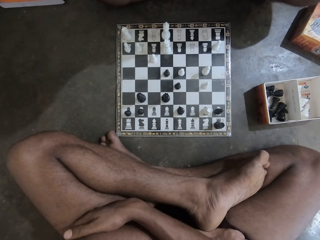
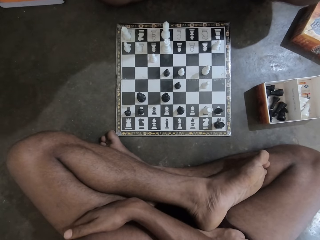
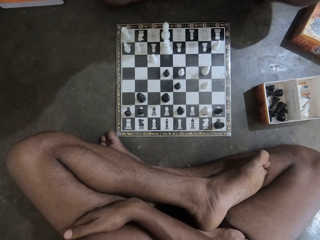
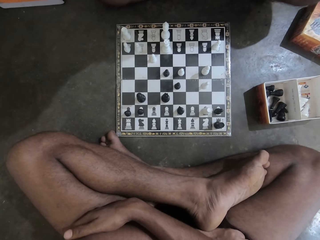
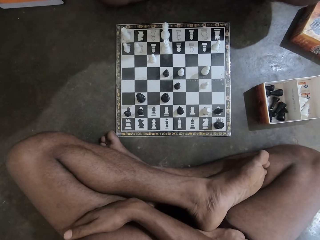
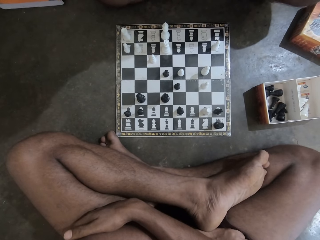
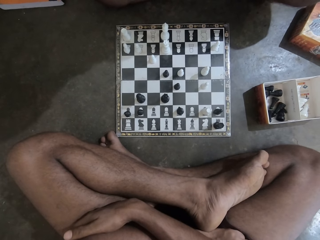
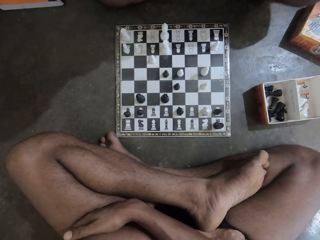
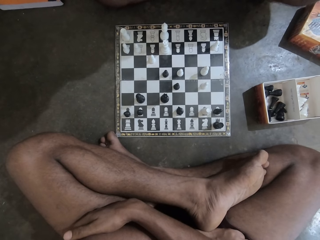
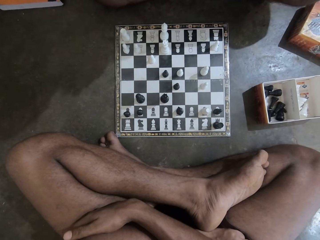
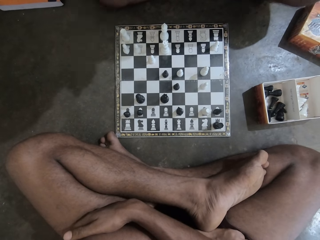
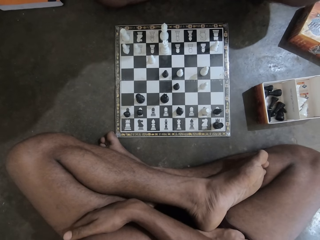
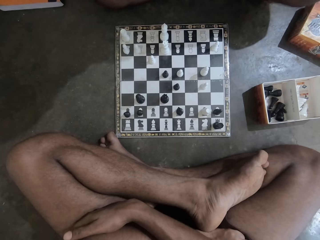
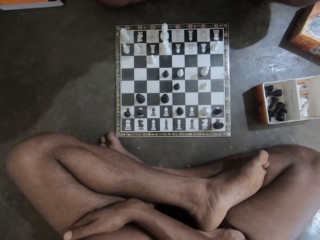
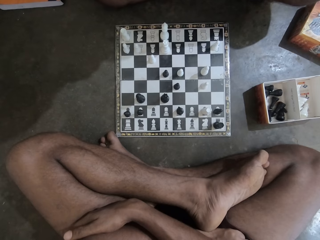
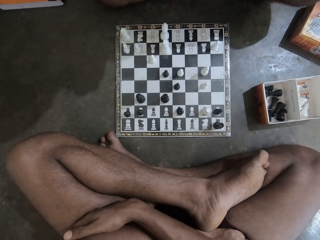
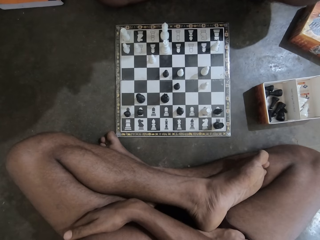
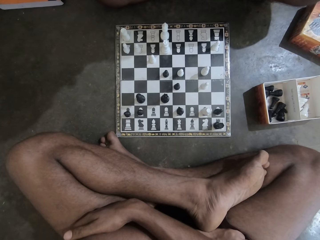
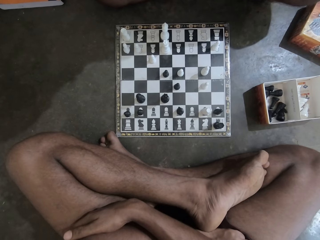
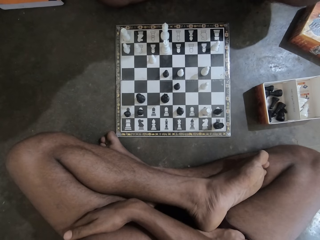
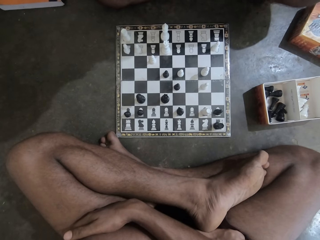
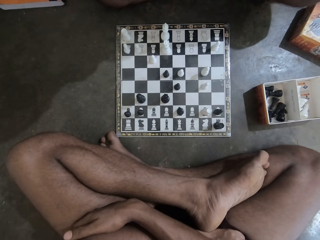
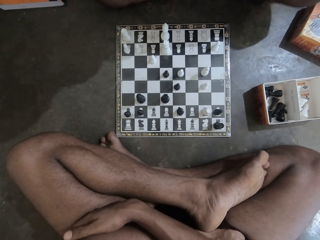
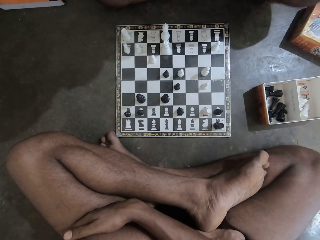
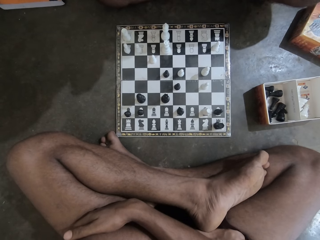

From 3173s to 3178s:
The camera wearer and a person look at the chess board.

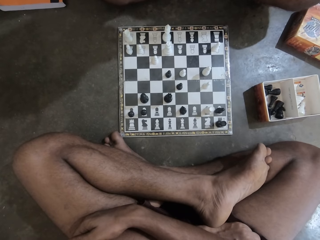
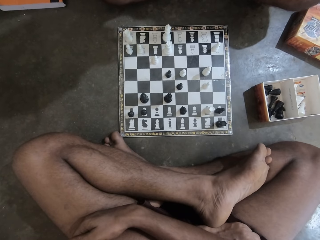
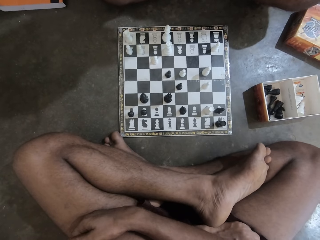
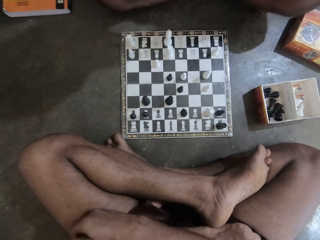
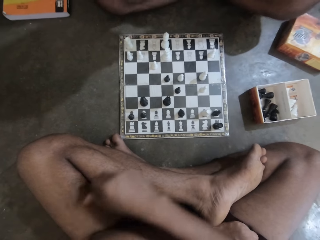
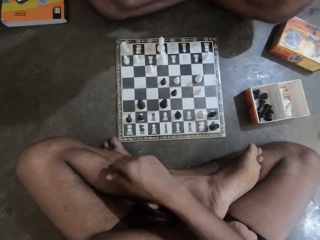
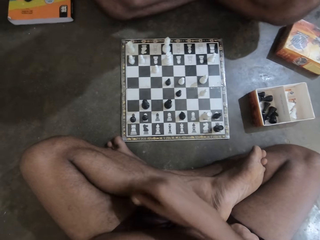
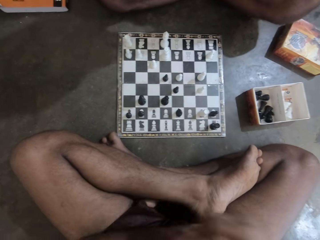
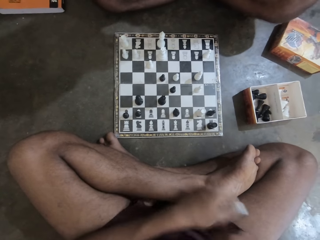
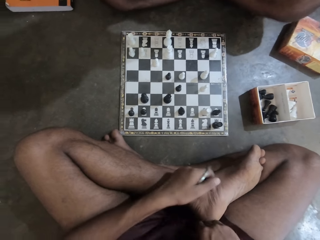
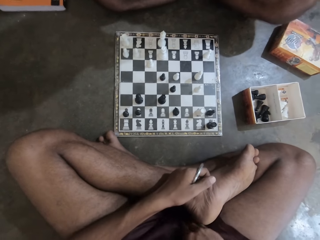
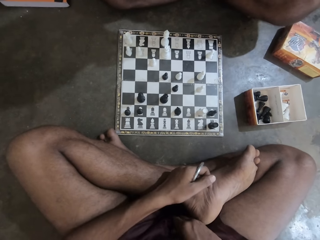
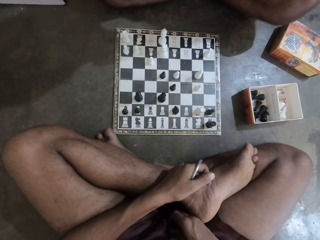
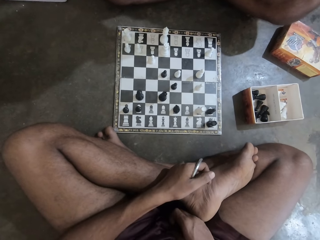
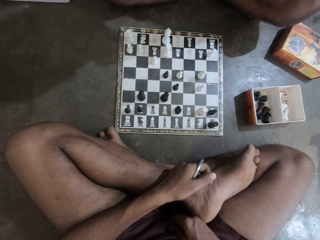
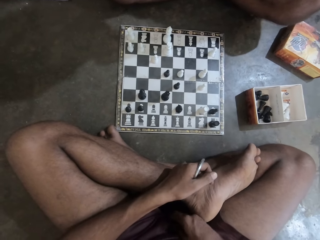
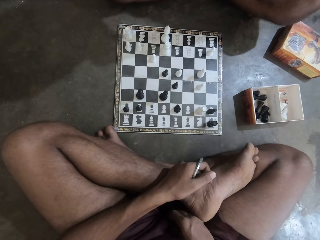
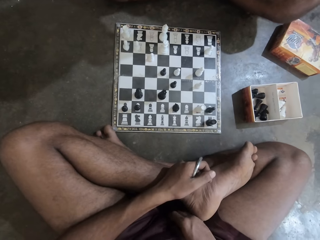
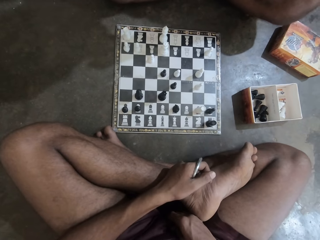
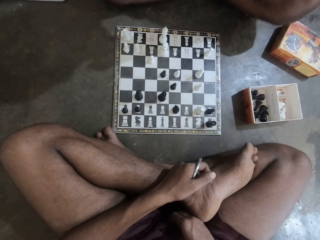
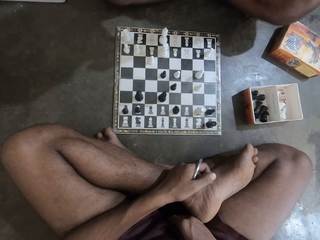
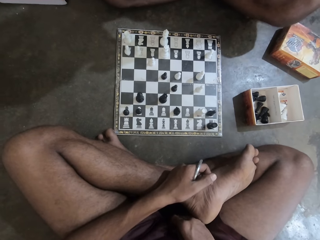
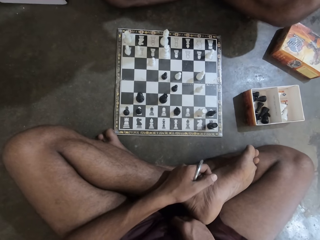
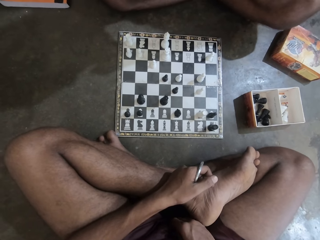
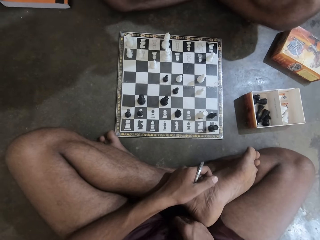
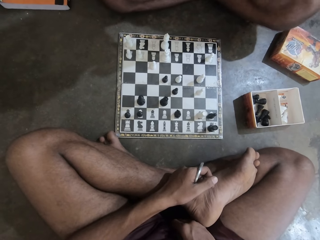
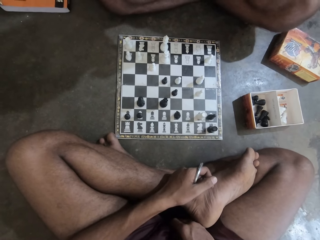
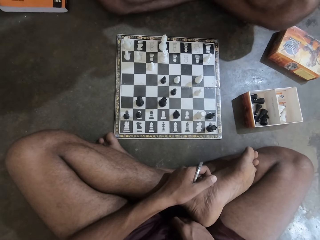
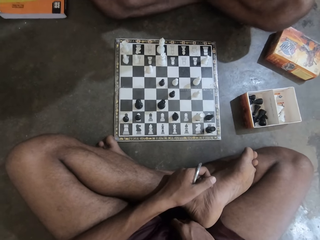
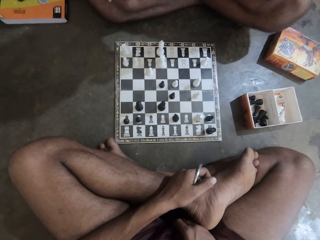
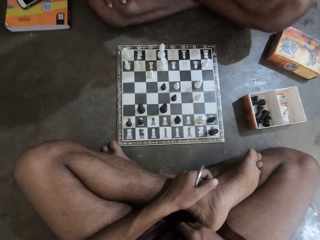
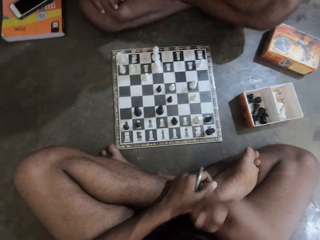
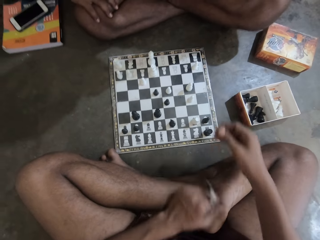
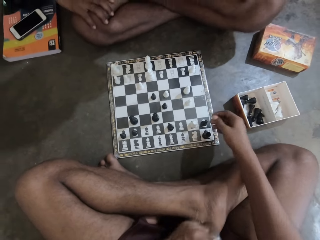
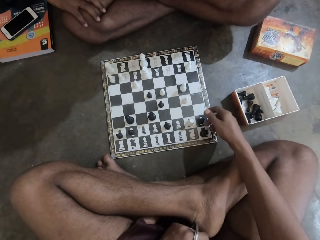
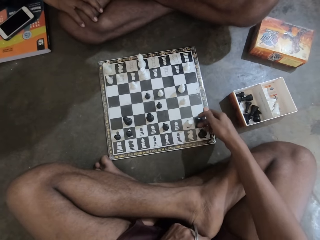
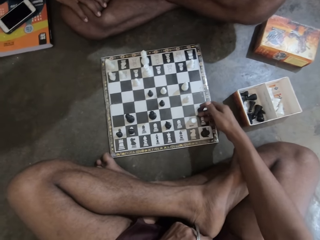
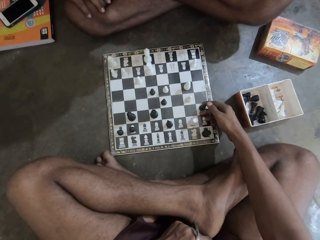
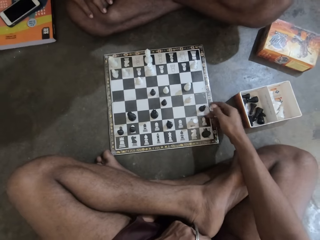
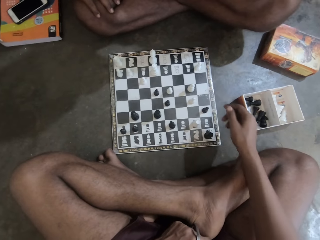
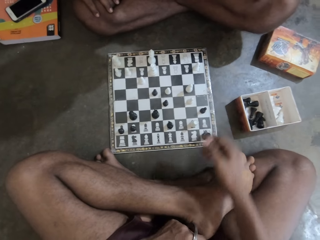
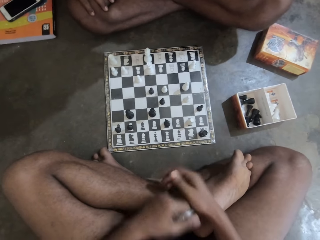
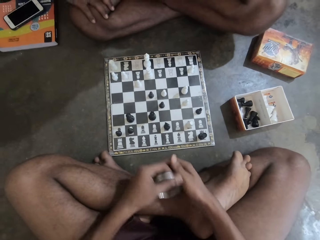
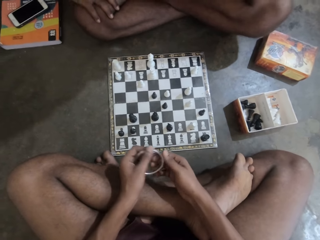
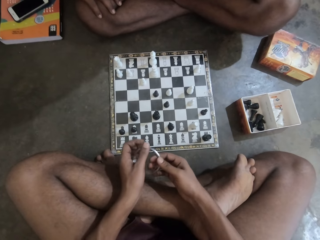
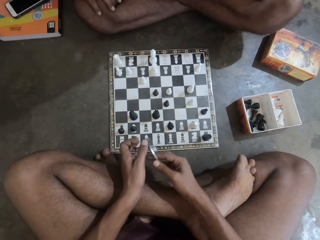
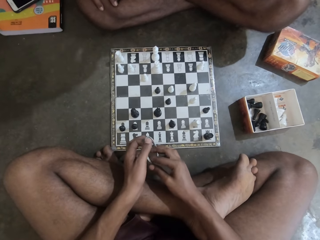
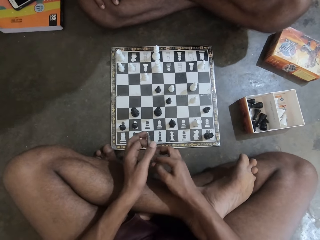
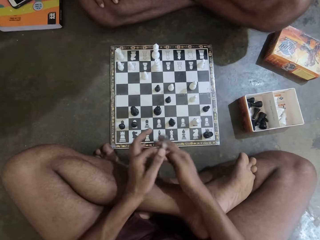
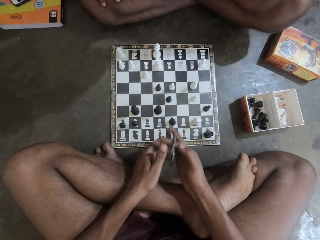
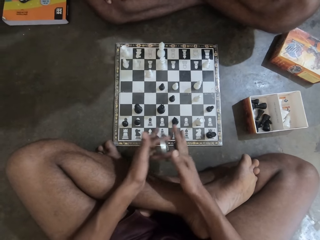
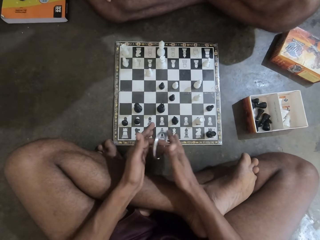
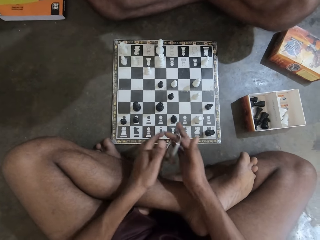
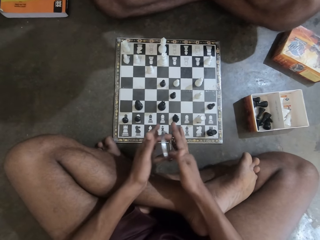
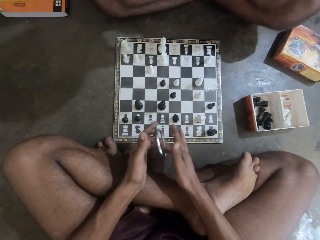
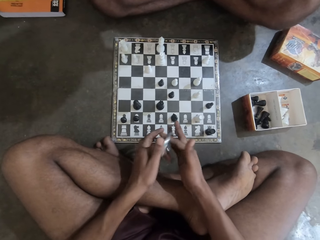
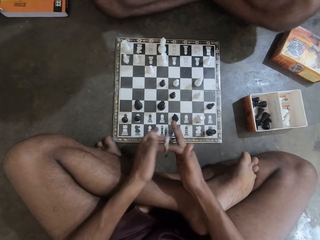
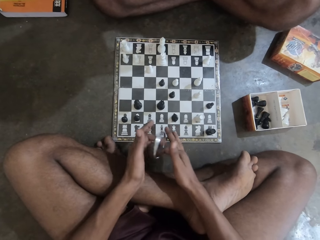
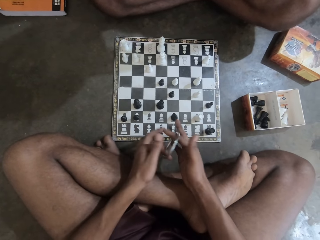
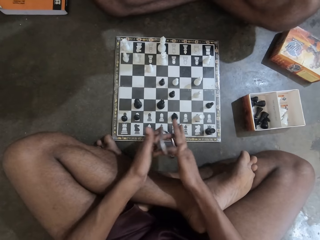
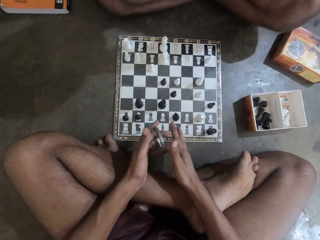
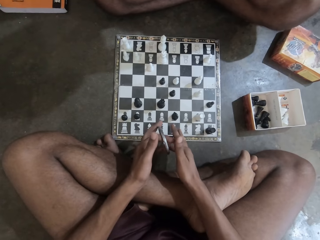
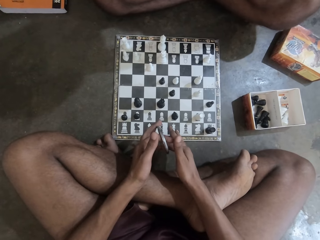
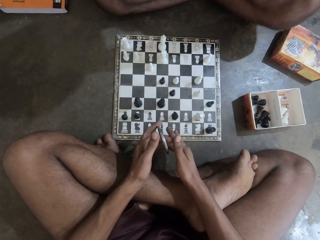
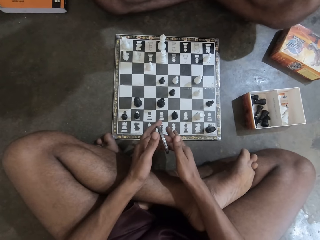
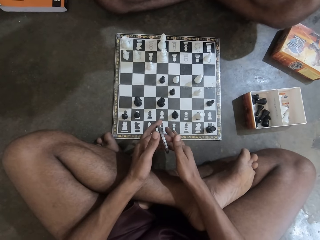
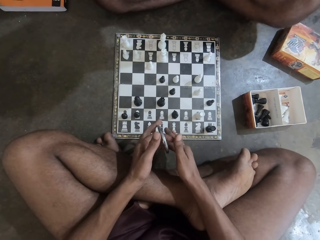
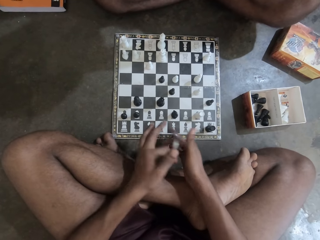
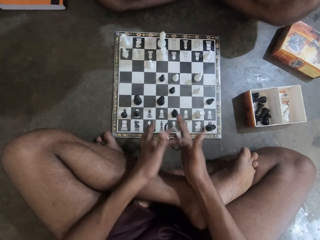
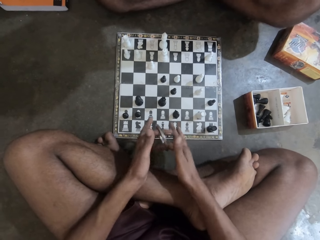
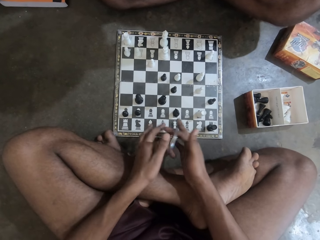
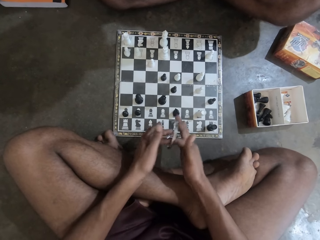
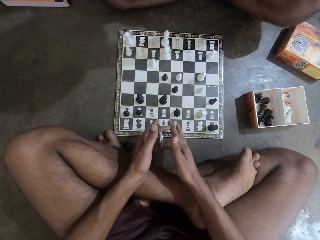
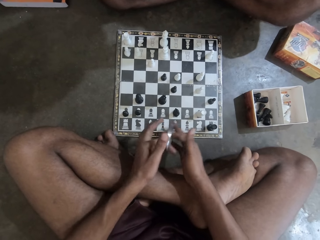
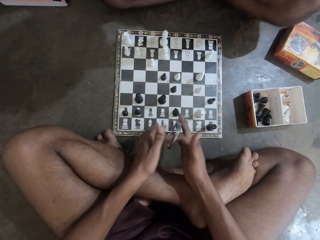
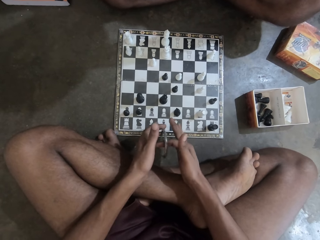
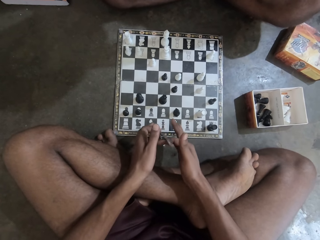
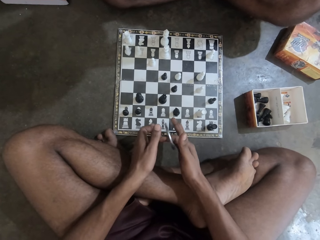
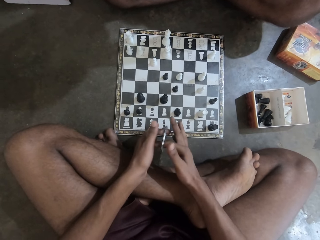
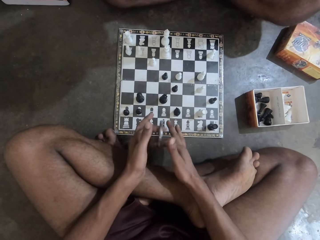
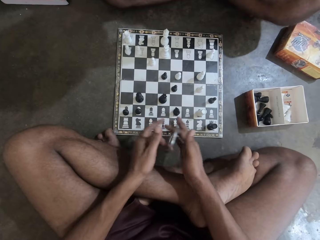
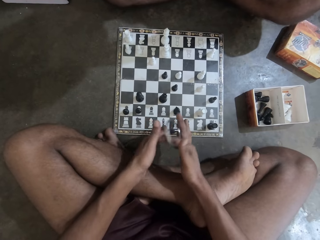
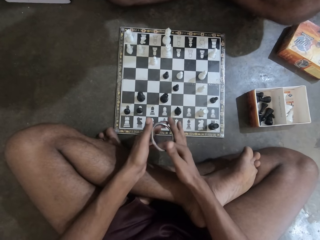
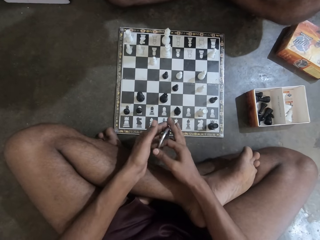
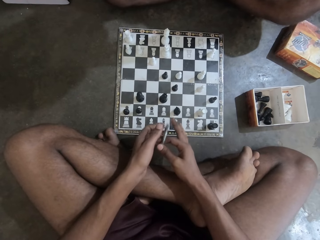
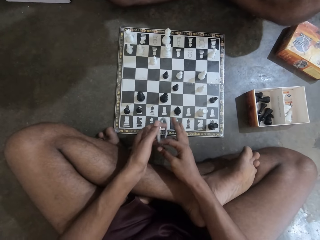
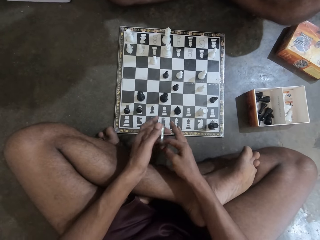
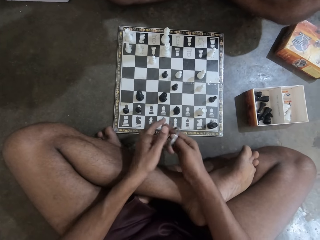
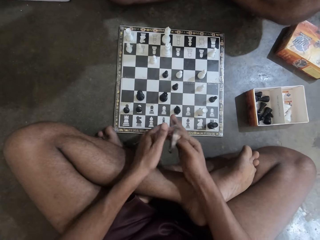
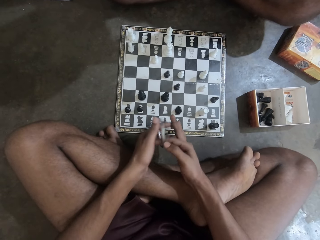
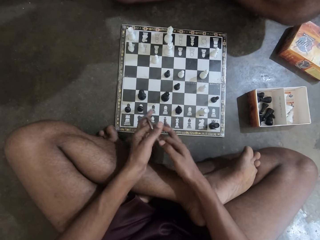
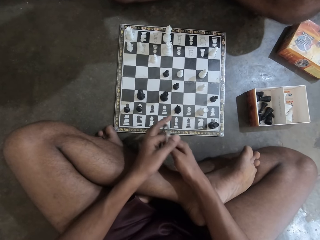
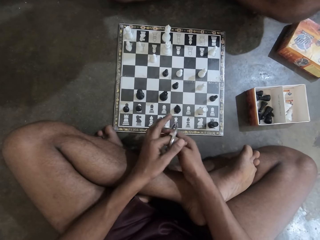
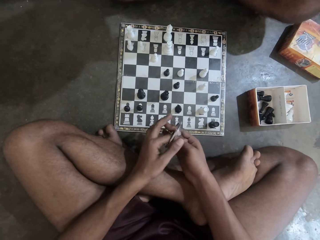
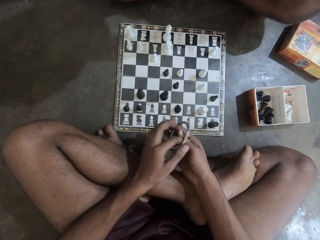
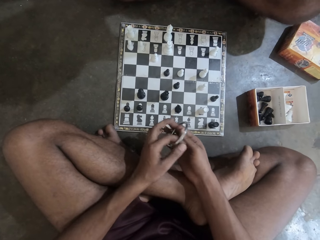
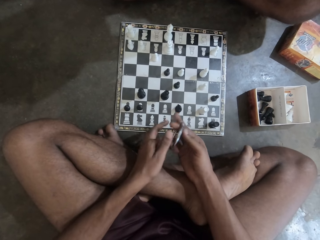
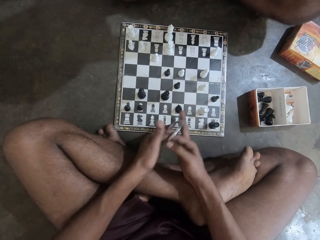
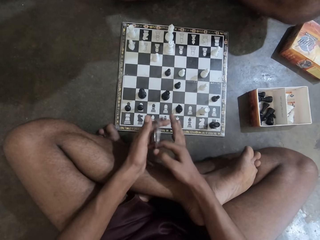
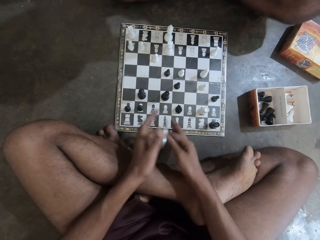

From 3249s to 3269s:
The camera wearer raises his hand. He places his hand on his foot. He stares at the chess board. He moves his hand towards the chess board. He moves a chess piece forwards with his hand on the chess board on the floor. He lets go of the chess piece. He moves his hand towards him. He holds a bracelet with both his hands. He rotates the bracelet with his fingers. He stares at the chess board. He rotates the bracelet with his fingers.
